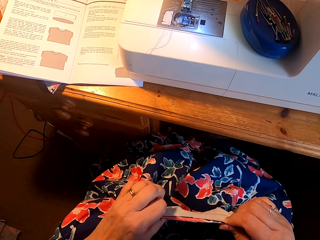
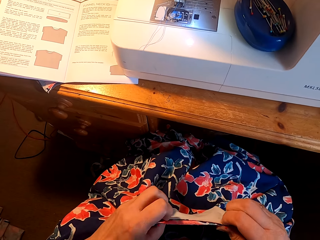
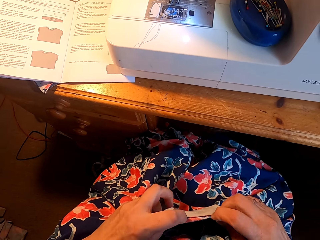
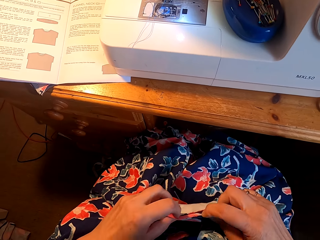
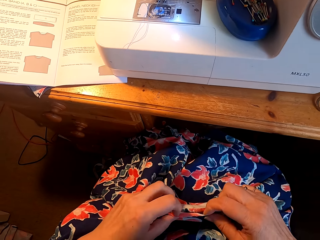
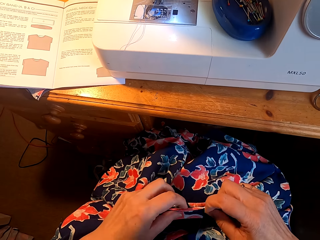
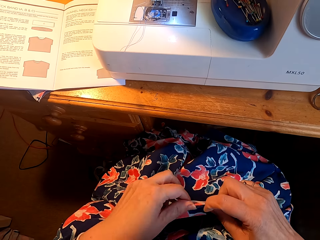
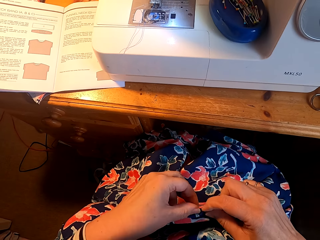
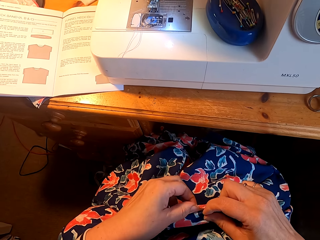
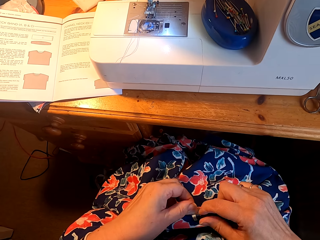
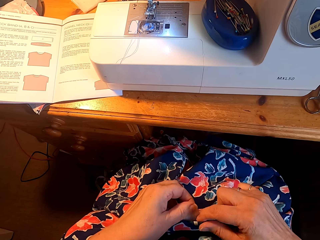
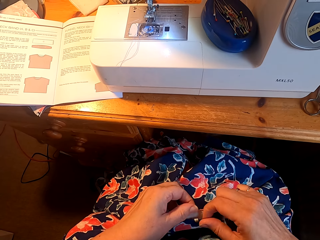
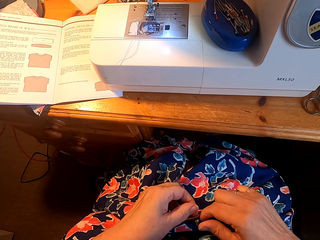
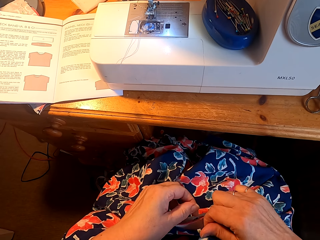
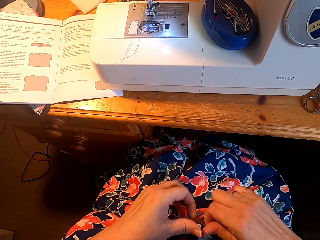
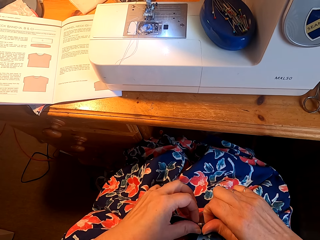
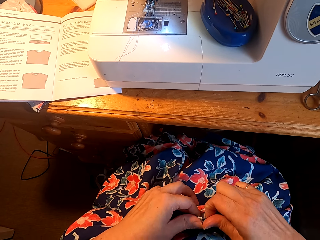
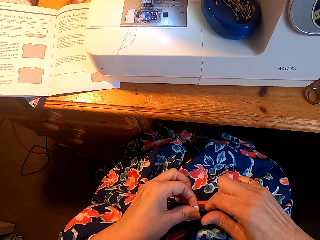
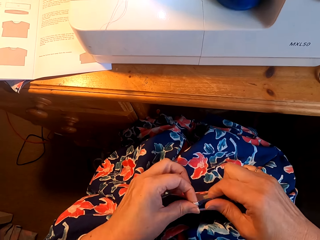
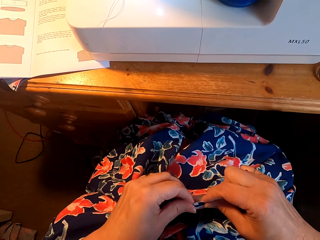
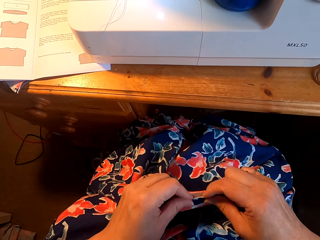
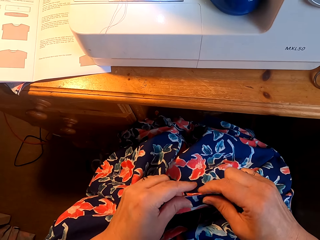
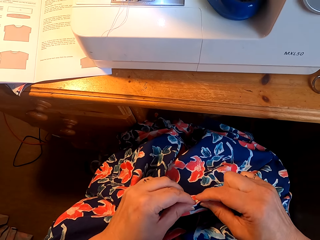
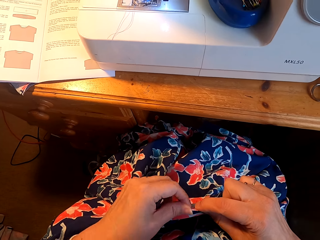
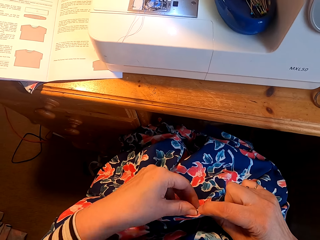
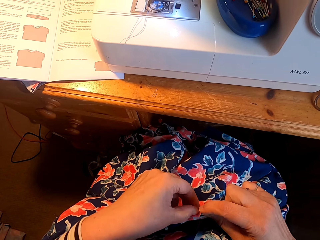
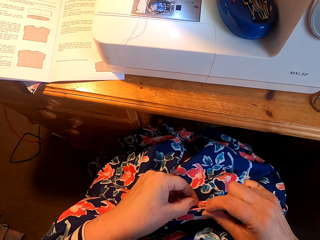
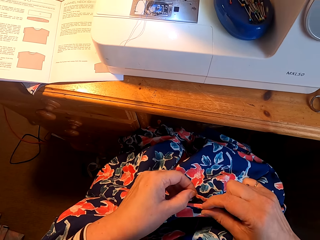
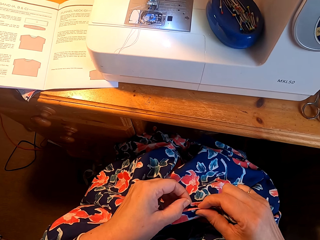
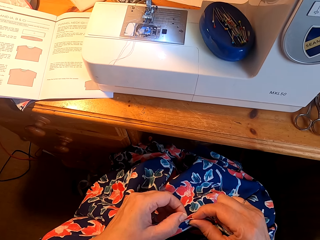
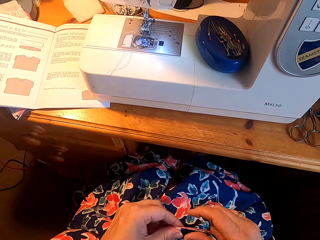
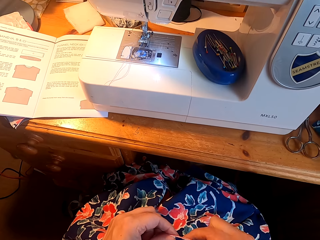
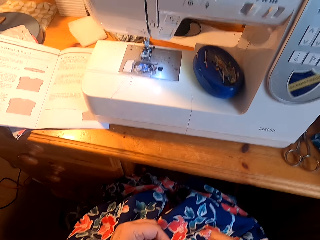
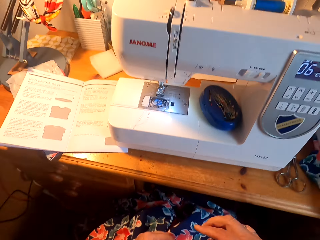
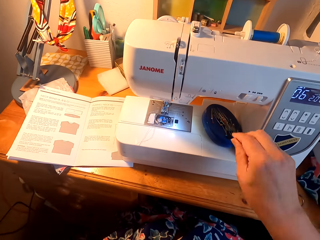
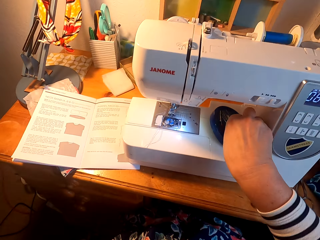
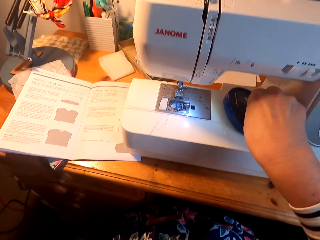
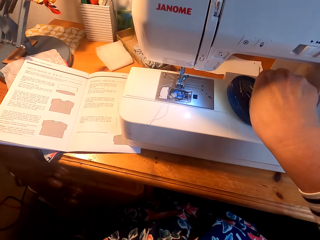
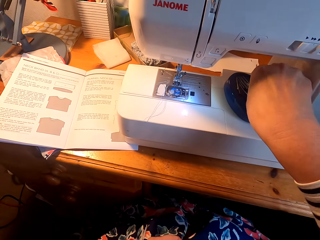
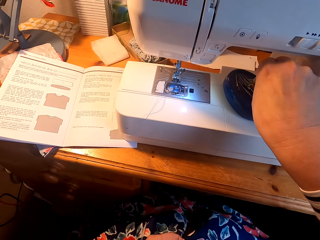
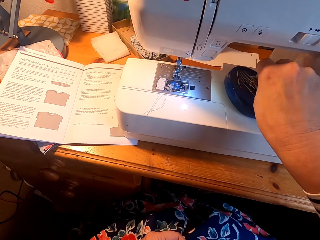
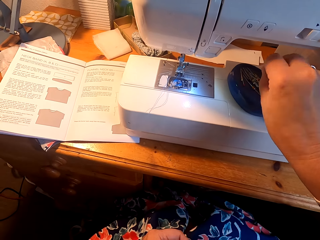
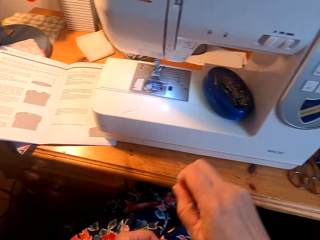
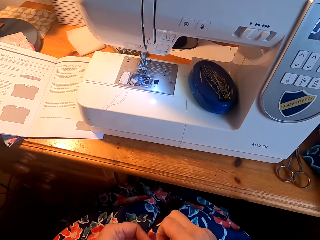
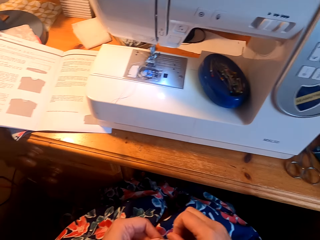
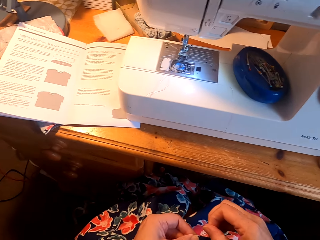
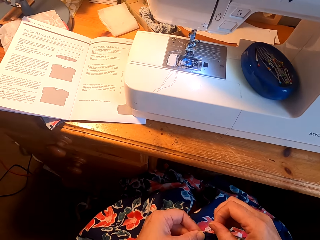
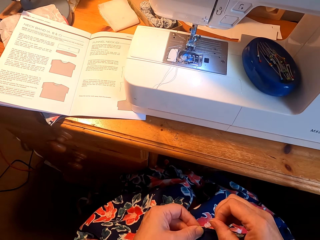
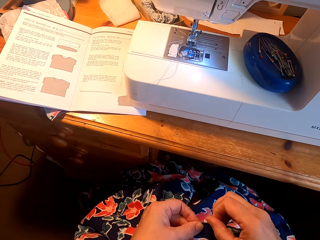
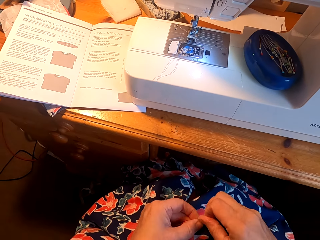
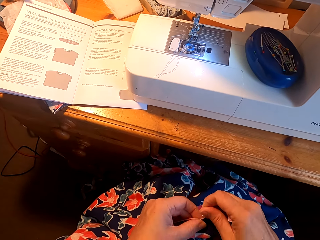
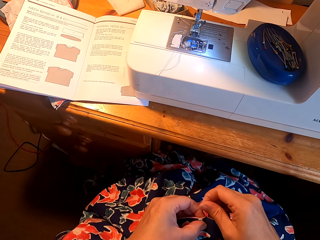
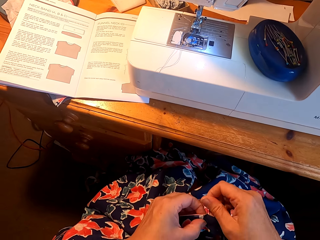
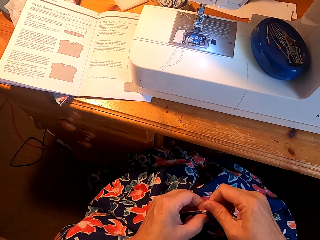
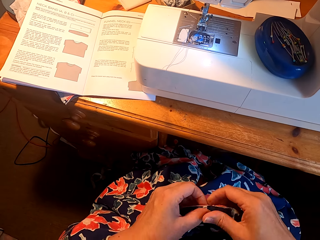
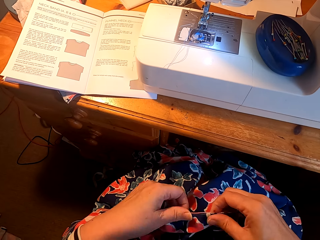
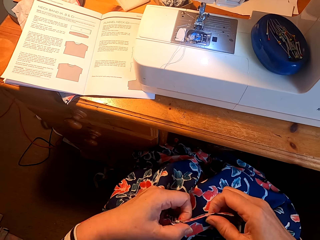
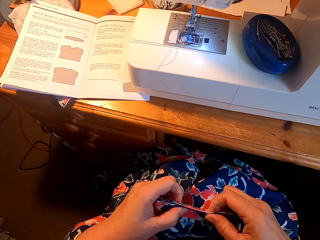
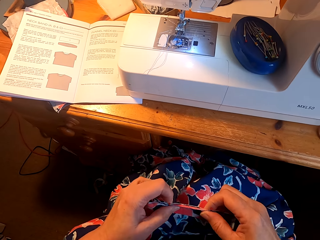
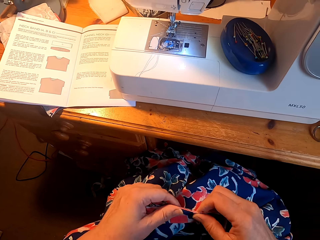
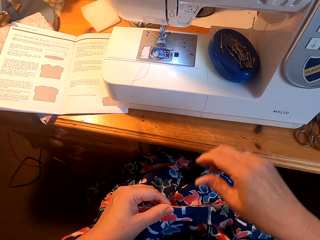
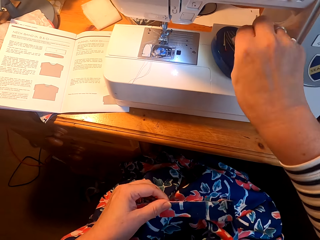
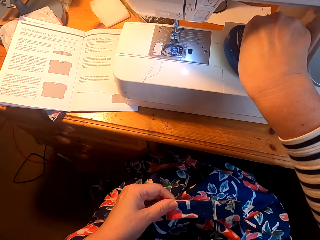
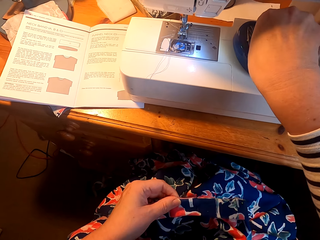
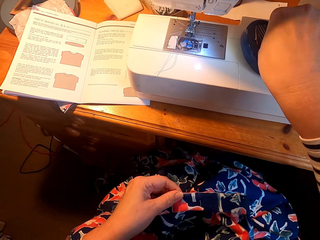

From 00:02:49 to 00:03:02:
The camera wearer straightens the cloth. They pick up a pin. They pin the cloth. They knit the cloth. They straighten the cloth.

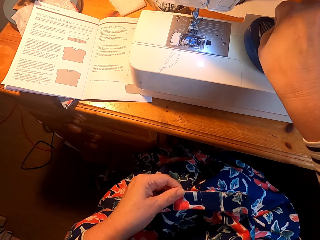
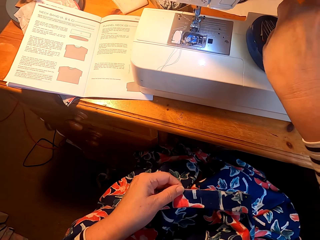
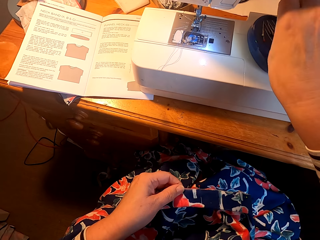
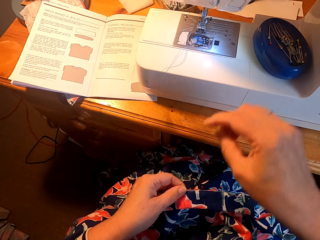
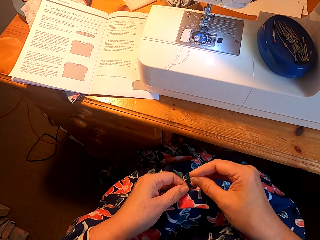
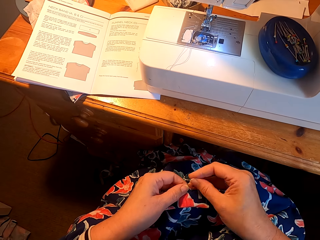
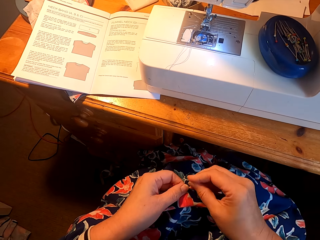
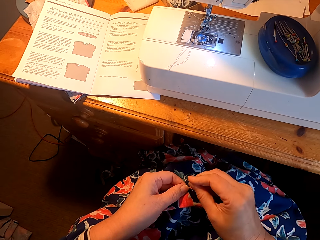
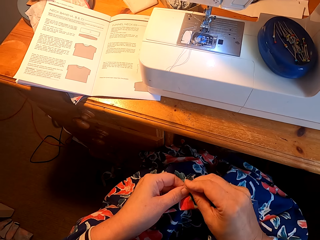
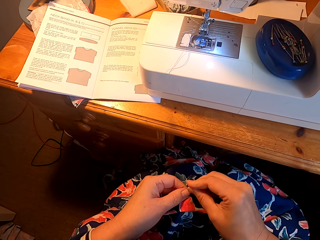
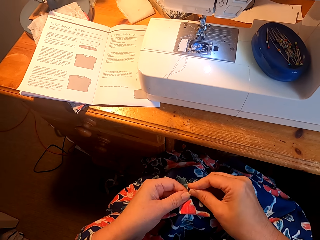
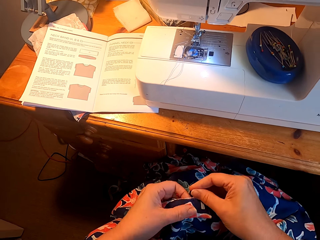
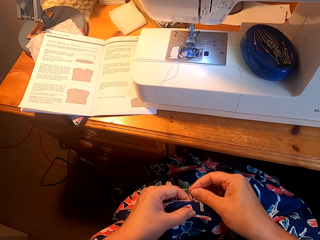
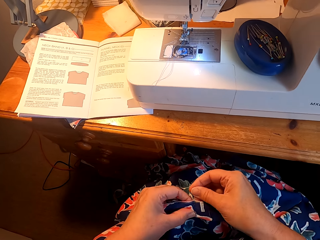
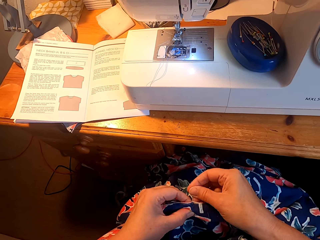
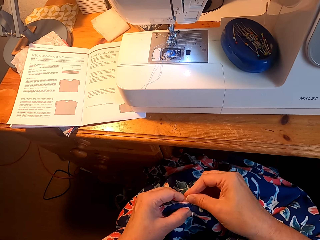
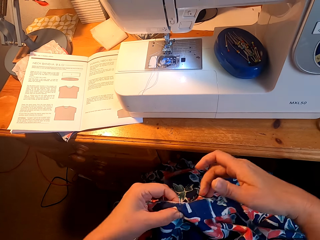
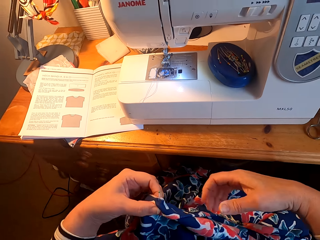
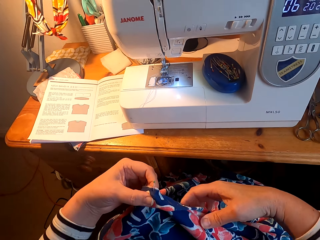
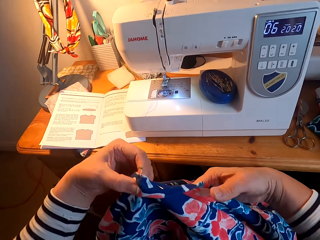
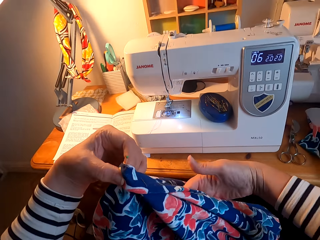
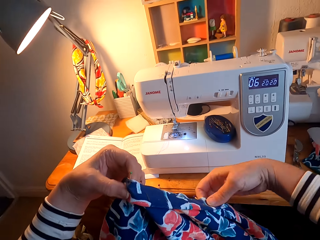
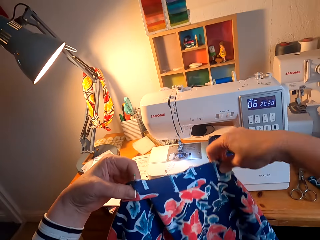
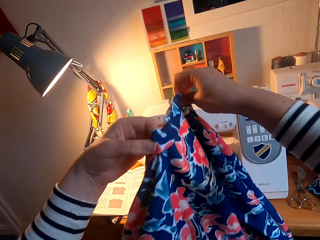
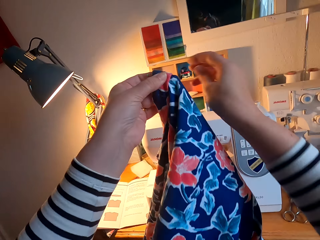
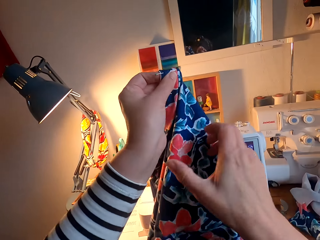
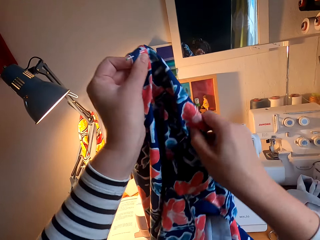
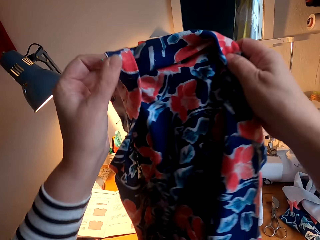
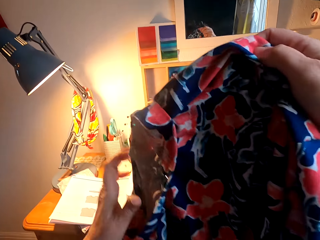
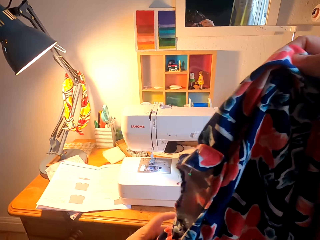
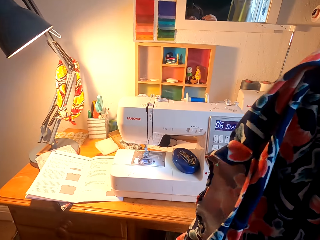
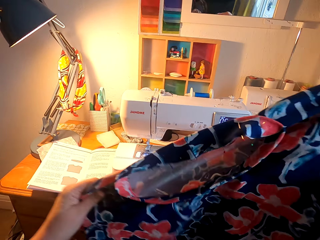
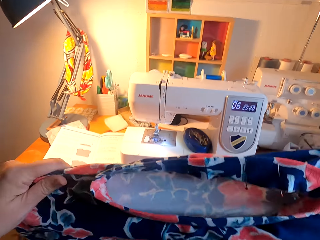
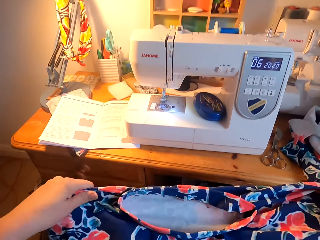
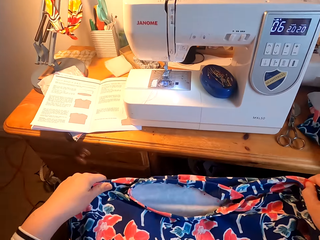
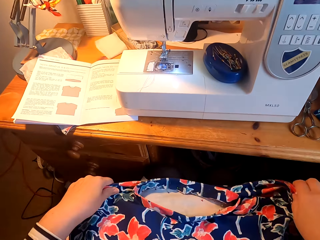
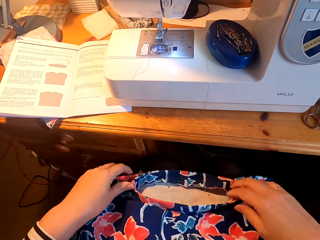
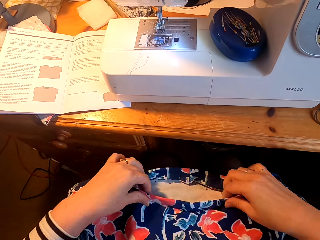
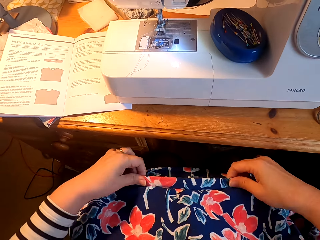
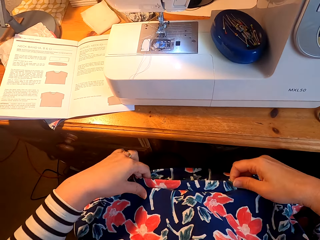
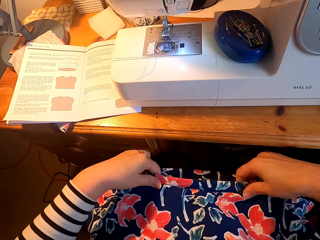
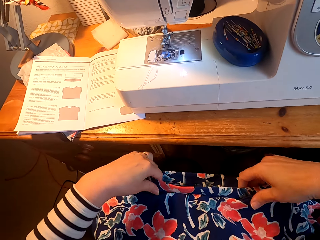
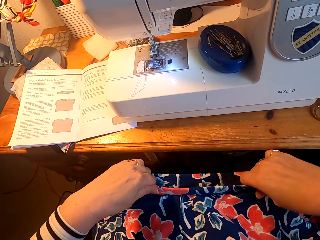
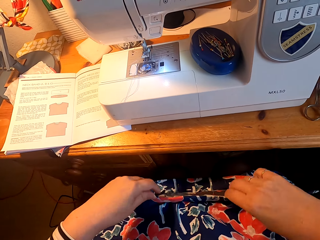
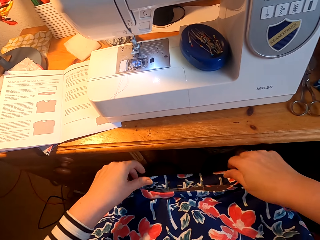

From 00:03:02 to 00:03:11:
The camera wearer picks up a pin. They pin the cloth. They knit the cloth. They turn the cloth. They straighten the cloth.
